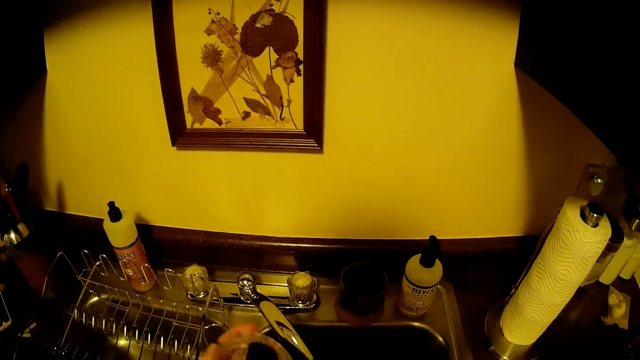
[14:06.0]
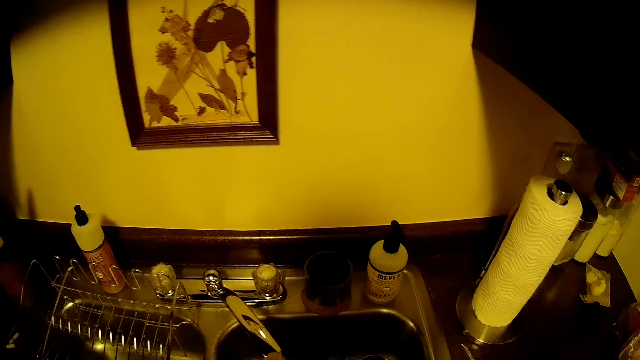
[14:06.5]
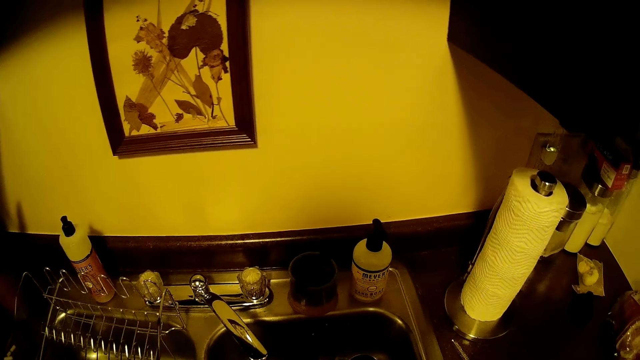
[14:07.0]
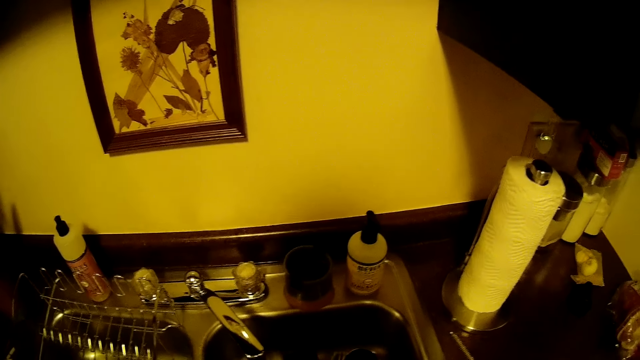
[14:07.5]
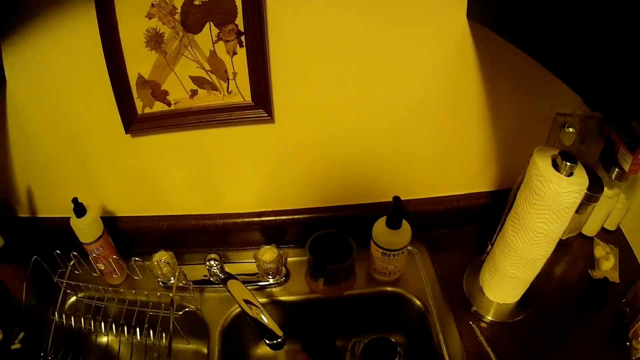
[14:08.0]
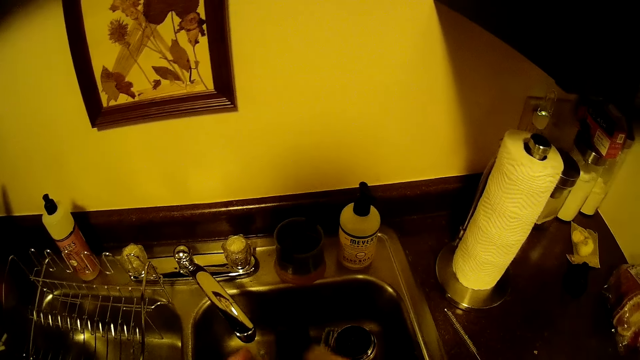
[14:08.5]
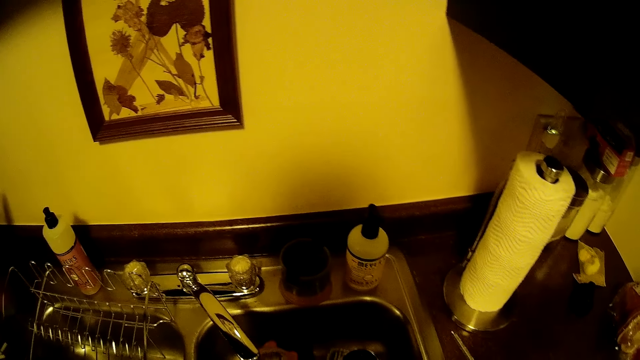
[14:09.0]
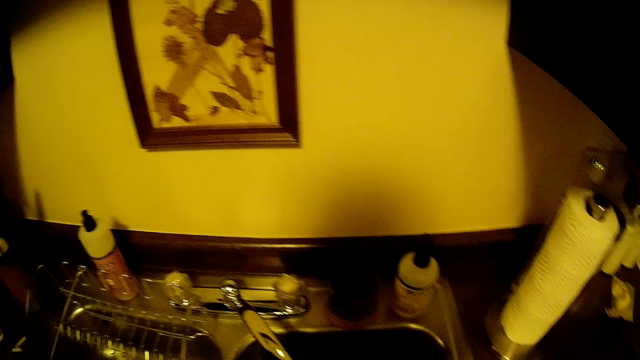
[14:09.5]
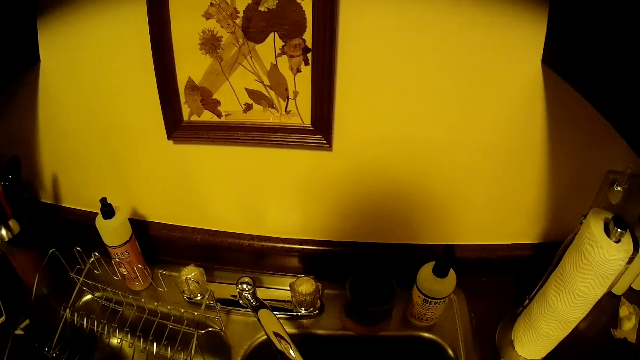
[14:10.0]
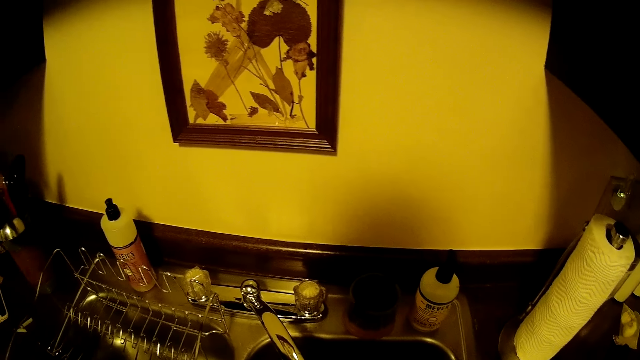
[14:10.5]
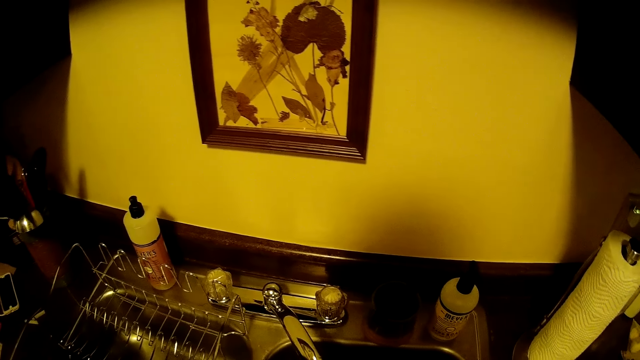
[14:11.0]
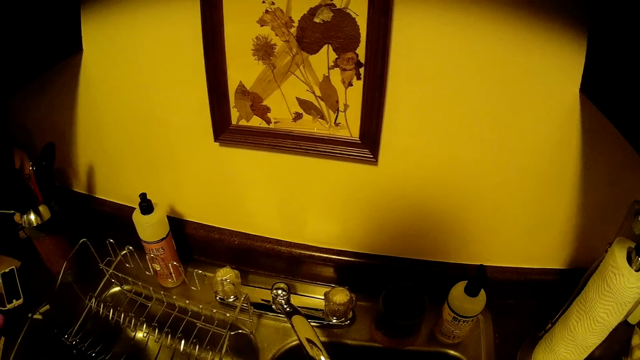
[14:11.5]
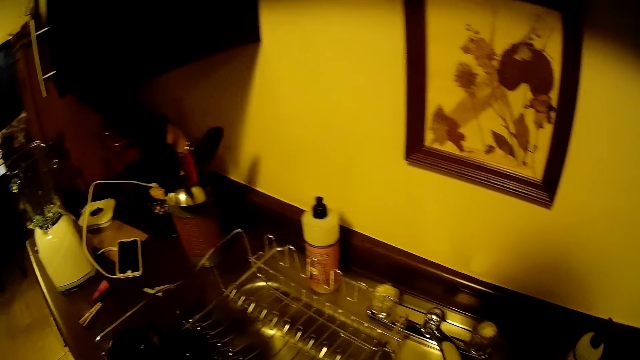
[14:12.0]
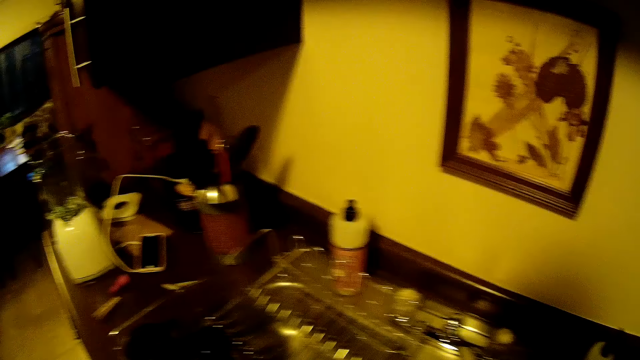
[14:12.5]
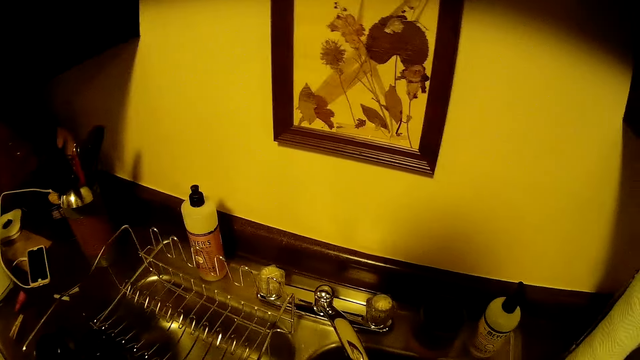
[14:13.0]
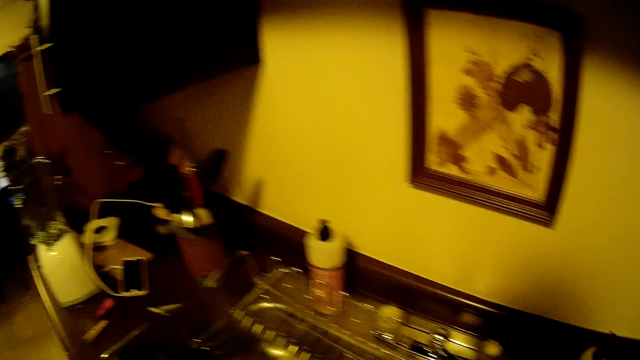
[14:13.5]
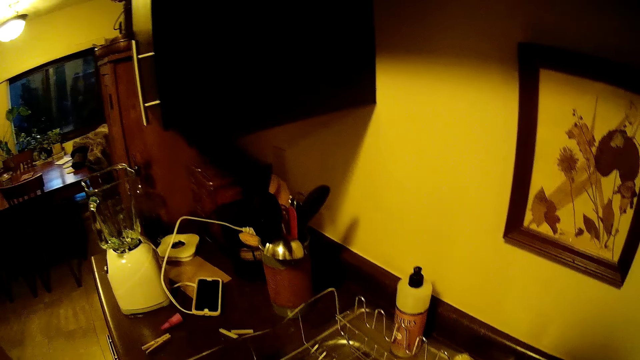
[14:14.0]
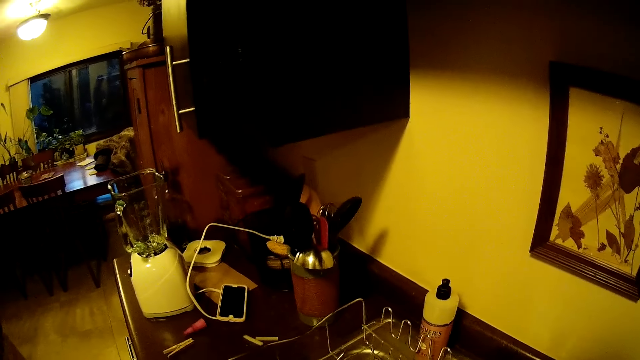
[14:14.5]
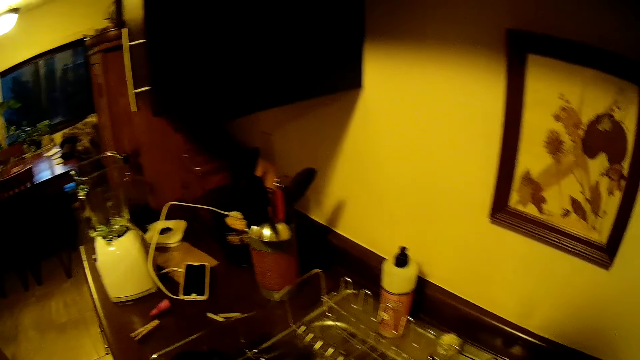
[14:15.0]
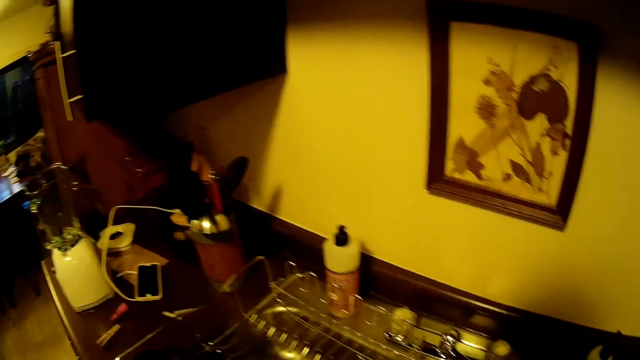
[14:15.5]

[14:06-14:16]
The camera wearer washes a cup with a sponge and soap in both hands. They rinse the cup with water from the tap with both hands. They look aside.

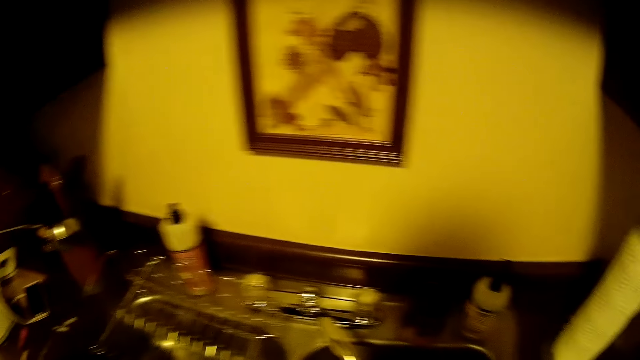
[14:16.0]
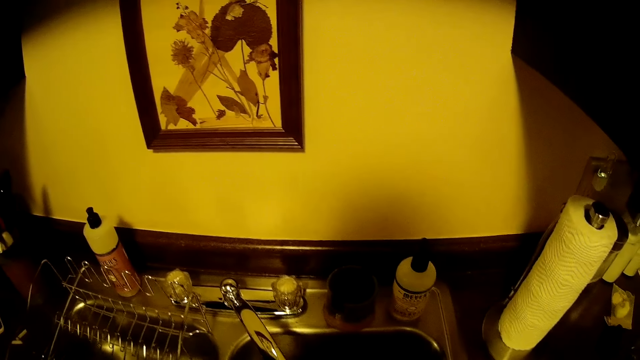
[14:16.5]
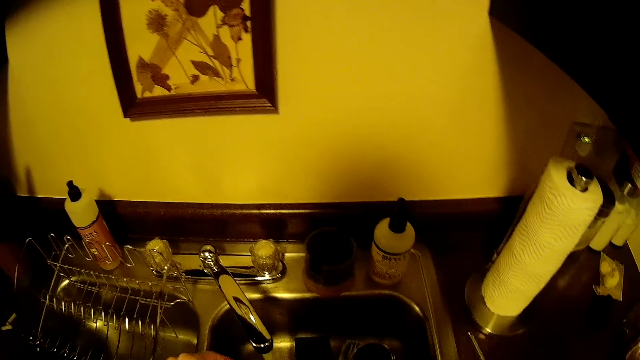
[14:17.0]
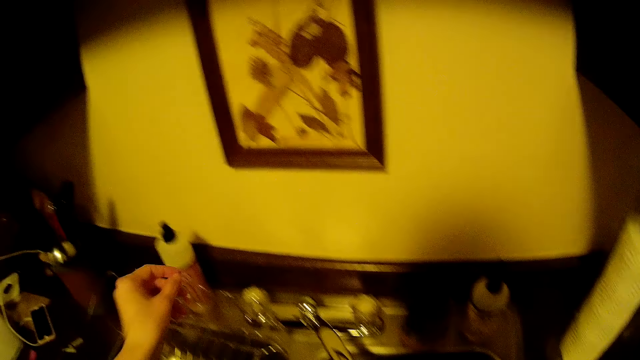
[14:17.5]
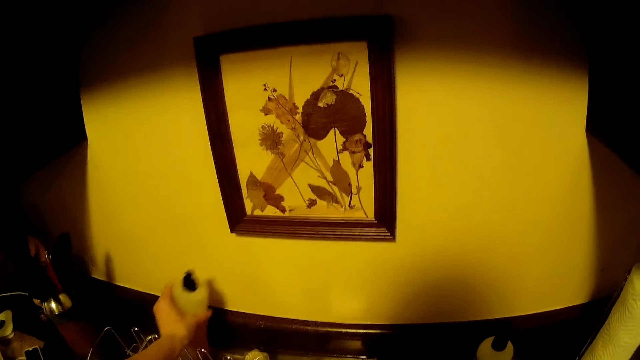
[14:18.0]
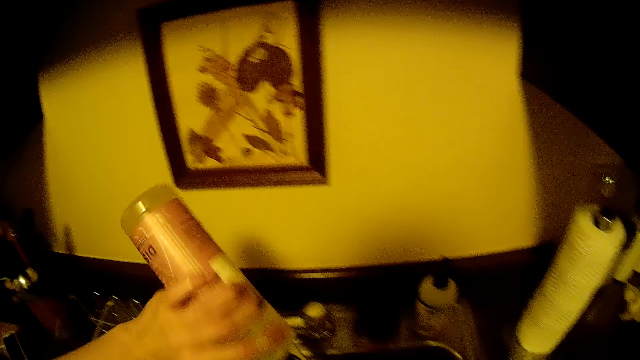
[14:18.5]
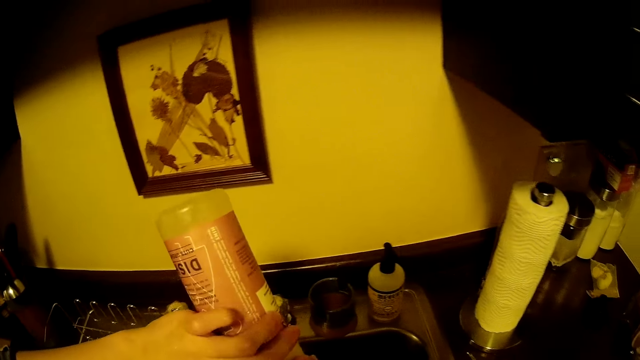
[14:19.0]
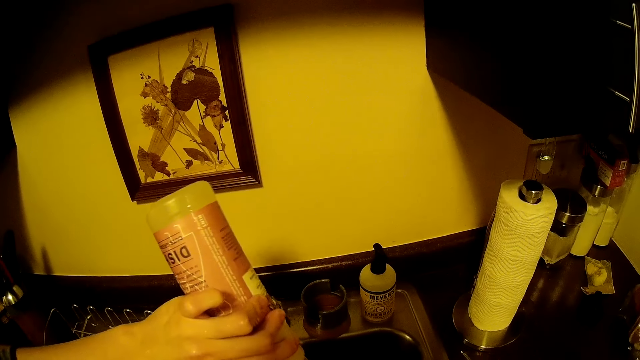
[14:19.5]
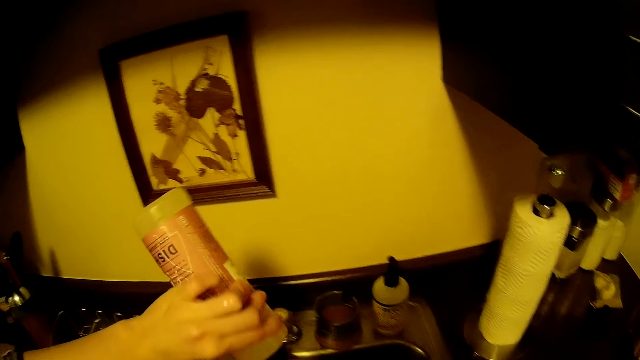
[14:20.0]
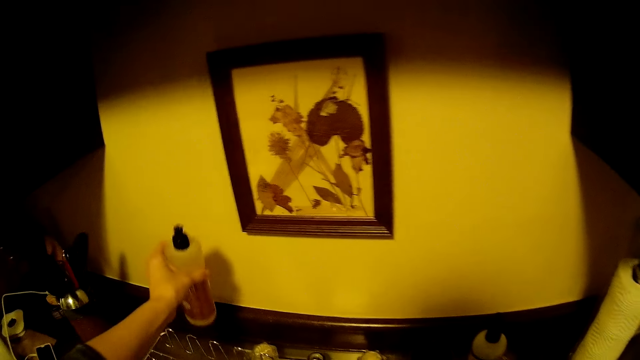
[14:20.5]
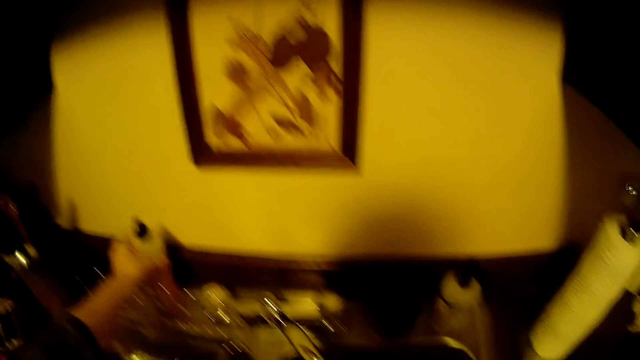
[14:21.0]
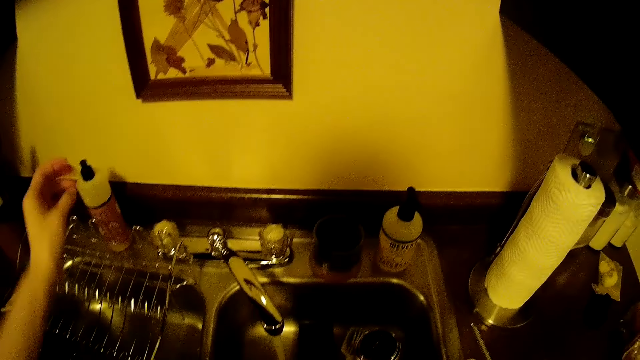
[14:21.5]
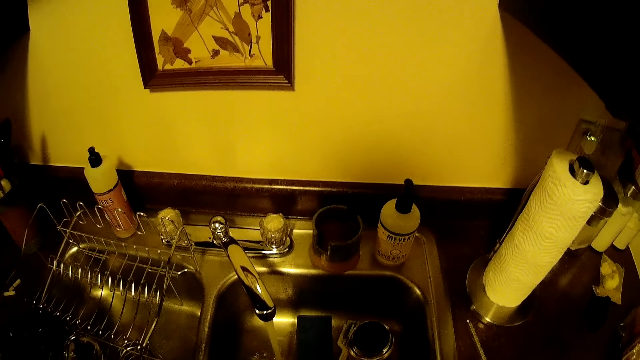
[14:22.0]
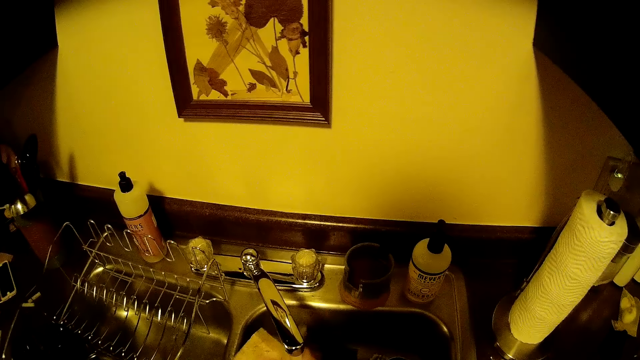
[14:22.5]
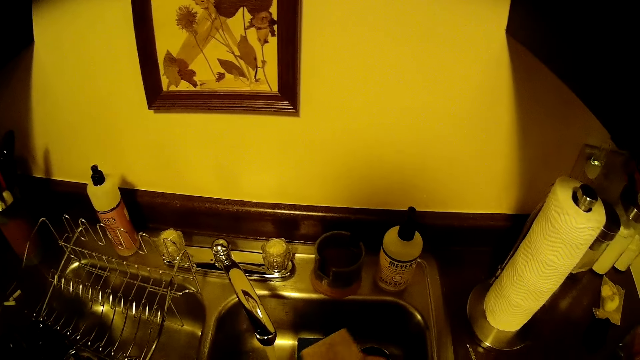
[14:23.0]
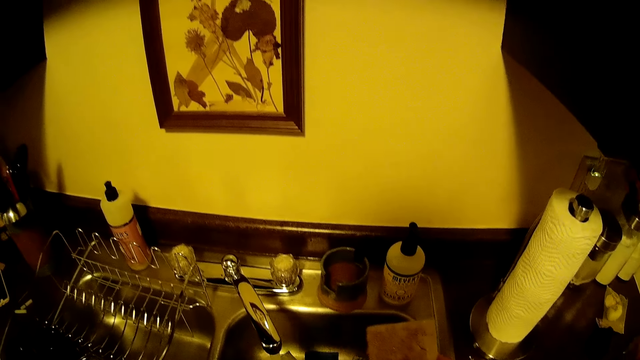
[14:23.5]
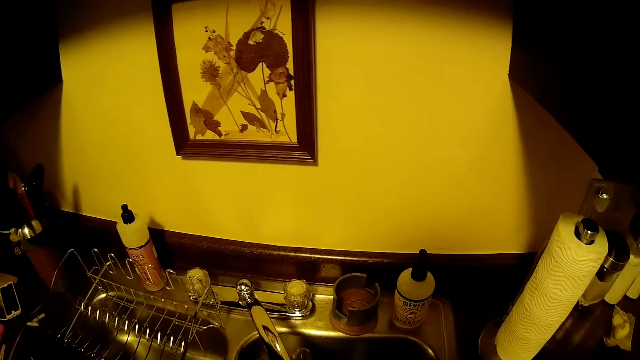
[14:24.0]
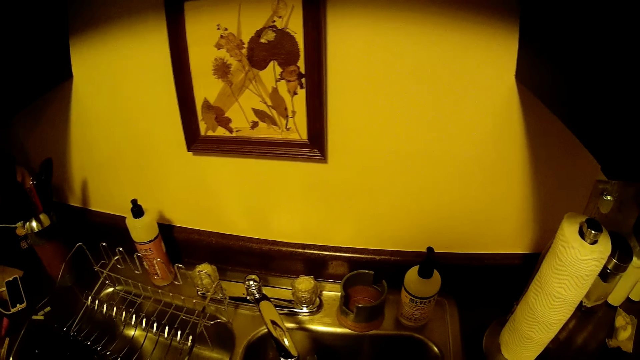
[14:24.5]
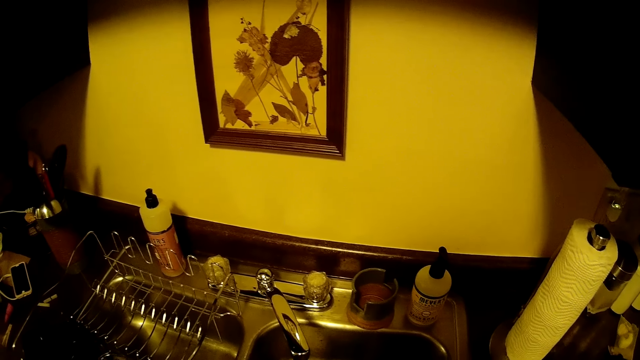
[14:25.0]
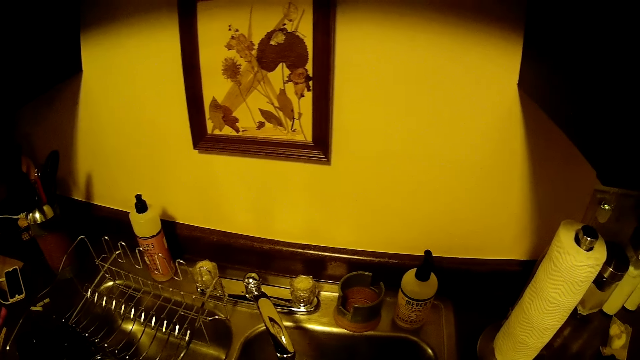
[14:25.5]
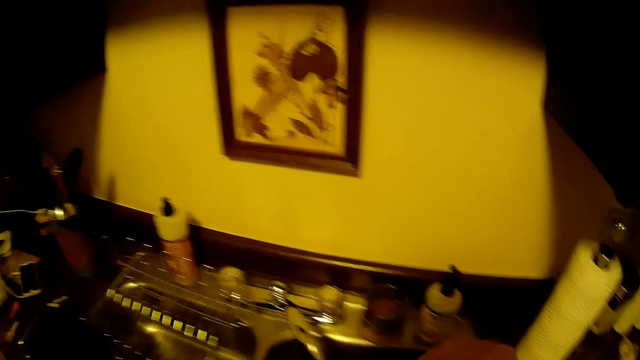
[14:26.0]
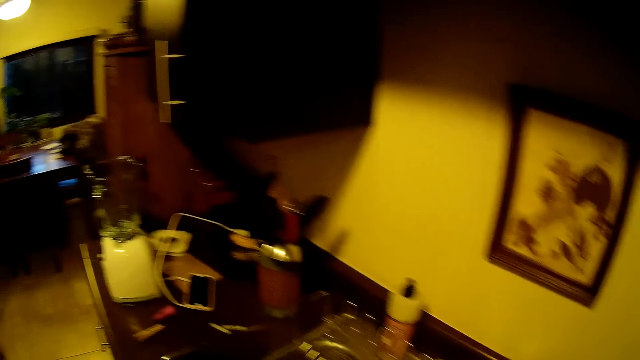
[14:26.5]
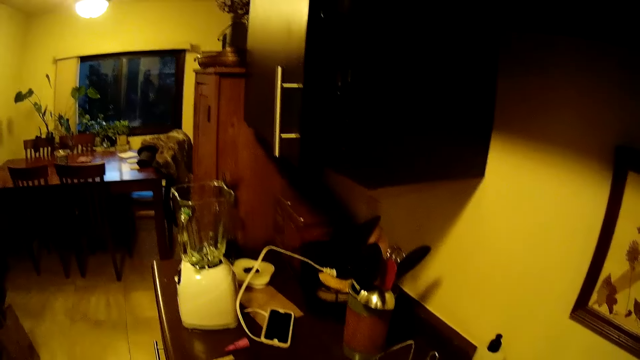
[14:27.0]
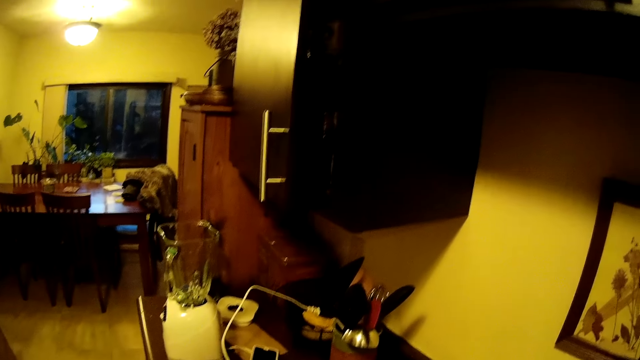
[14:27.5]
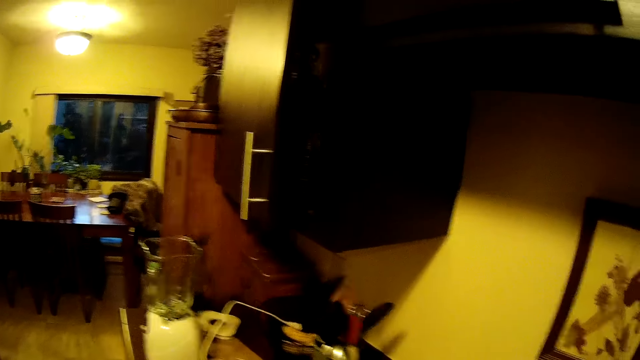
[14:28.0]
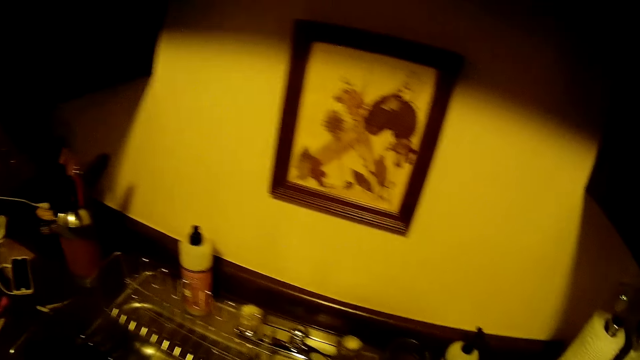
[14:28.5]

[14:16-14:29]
The camera wearer picks up a bottle of soap on the kitchen slab with his left hand. He turns the soap bottle. He spreads soap from the bottle in his left hand on a sponge or scouring pad in his right hand. He squeezes the soap bottle. He drops the soap bottle back on the kitchen slab with his right hand. He places the sponge under water from the tap with his right hand. He holds the scouring pad. He looks around.
